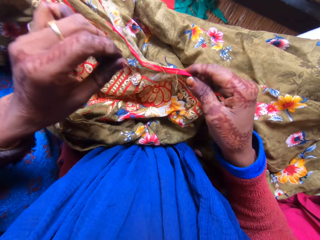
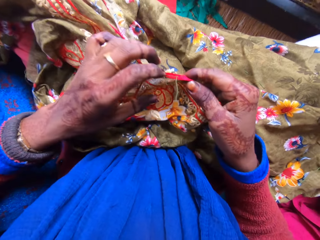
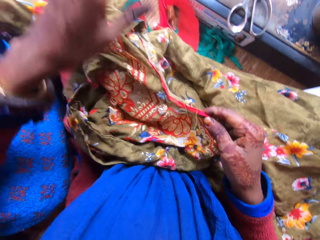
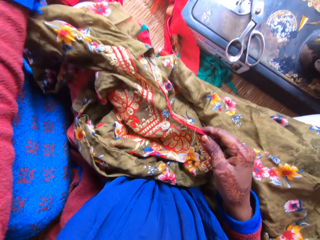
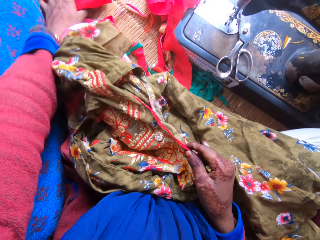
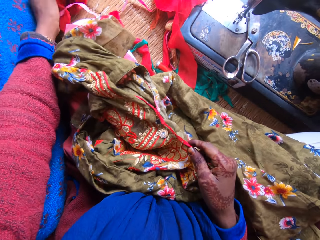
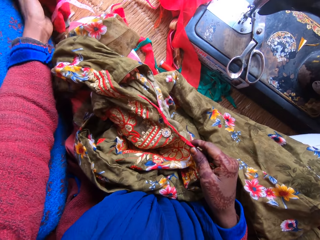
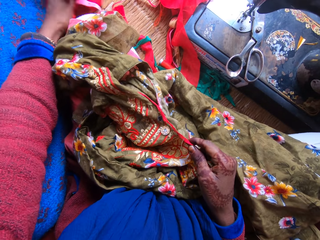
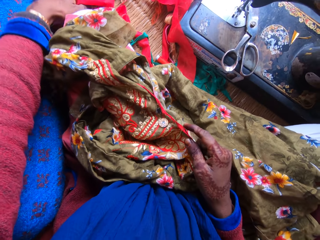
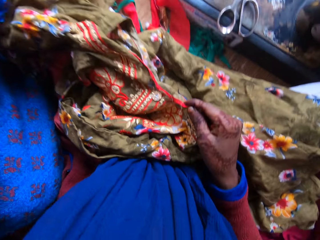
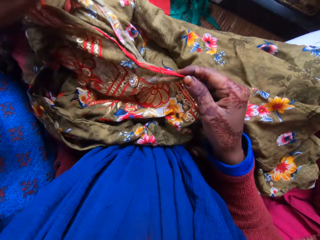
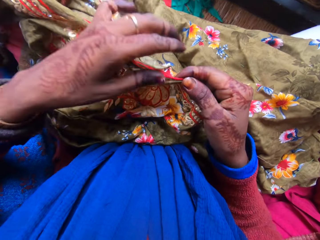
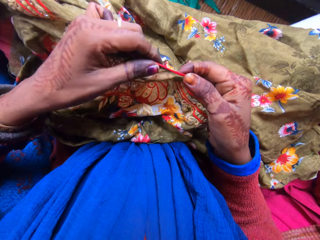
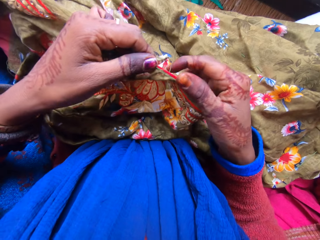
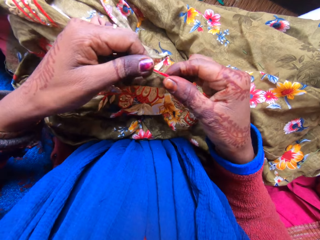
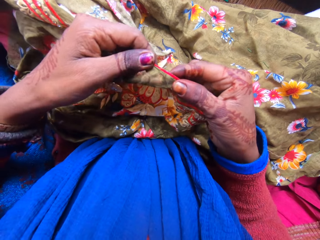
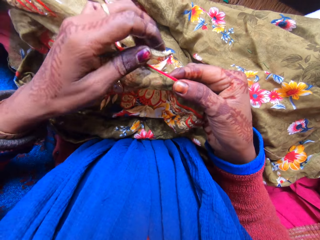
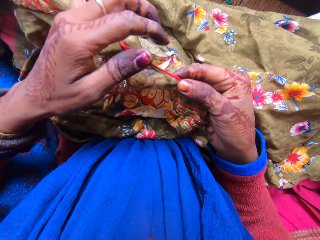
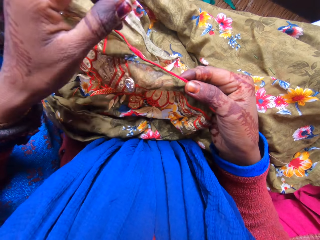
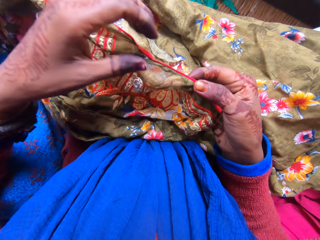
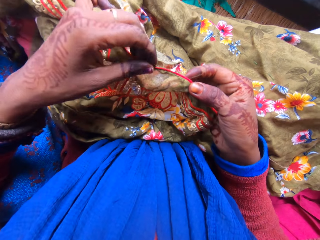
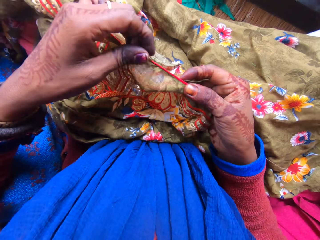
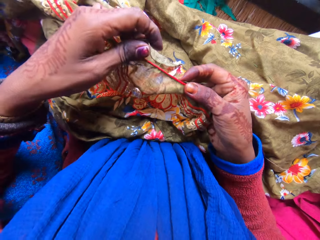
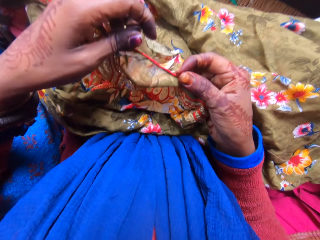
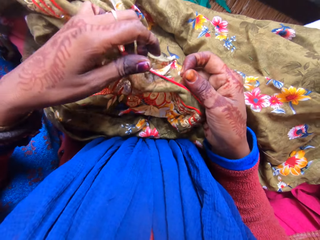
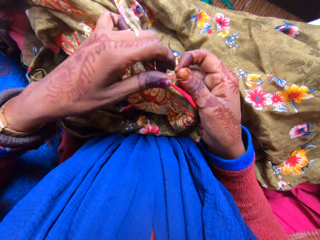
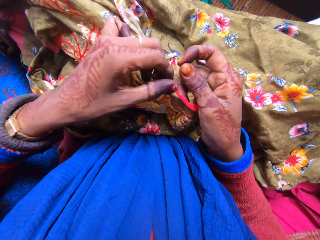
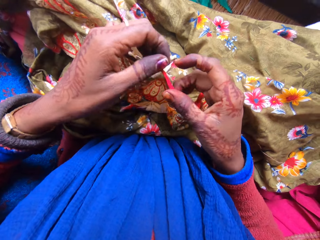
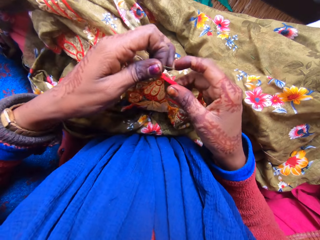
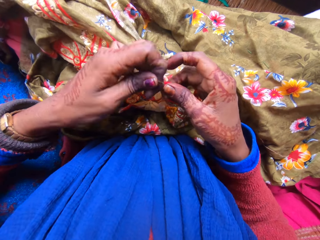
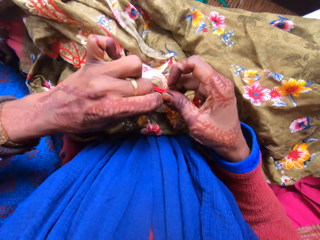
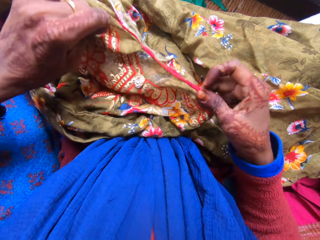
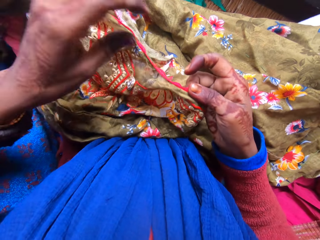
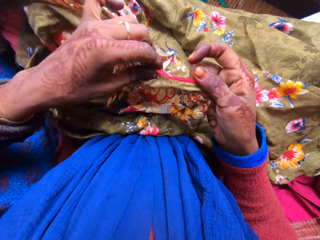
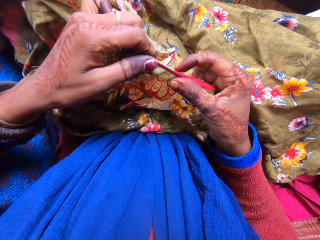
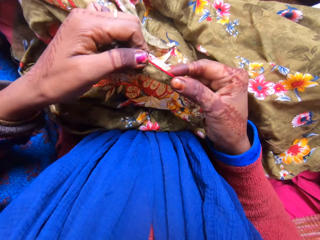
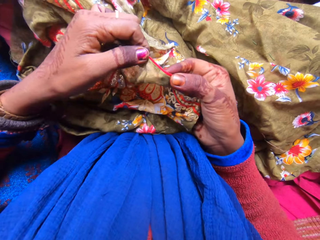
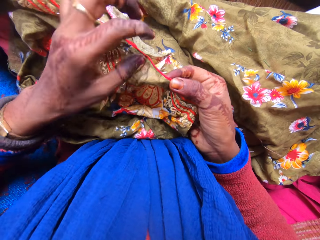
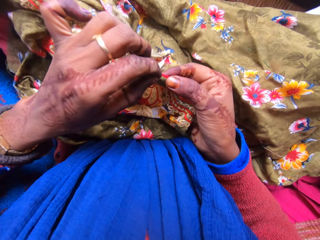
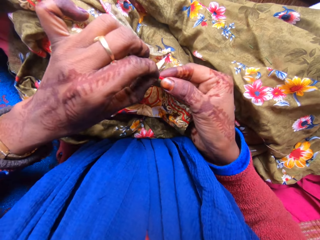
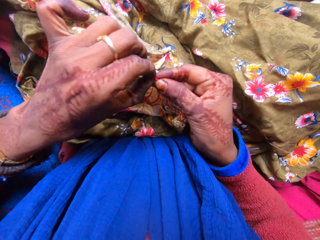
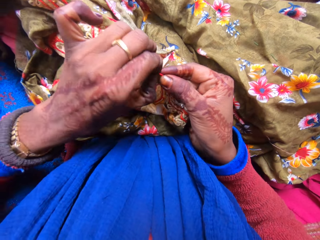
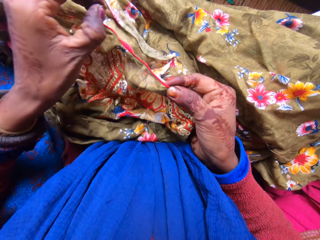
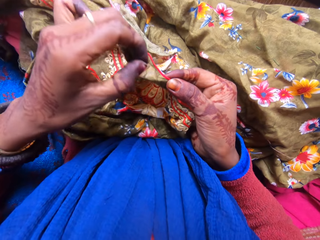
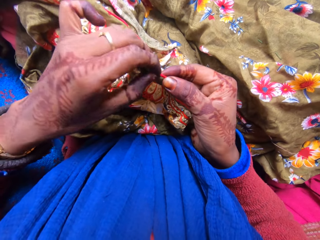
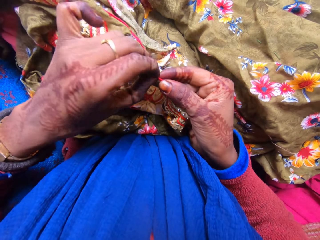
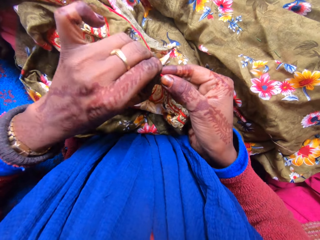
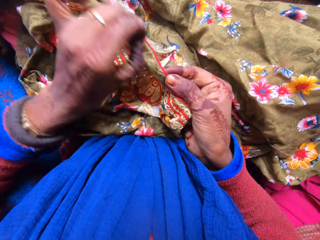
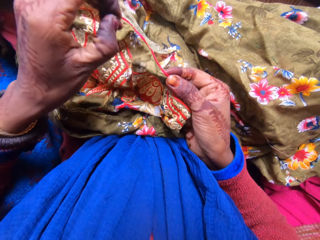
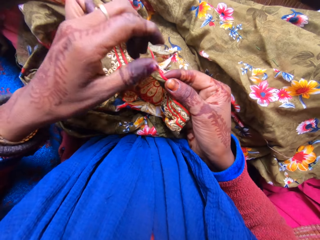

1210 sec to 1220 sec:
The camera wearer pulls the loose thread. They hold a cloth on the other side. They hold the material with both hands. They hold the loose thread and pull the loose thread. They remove the loose thread from the material.

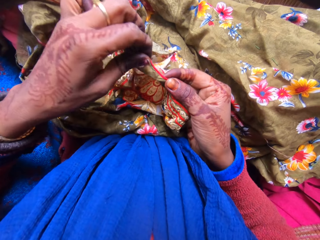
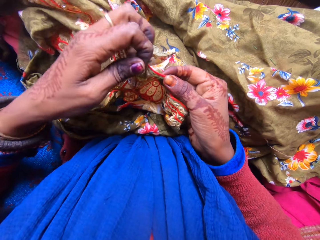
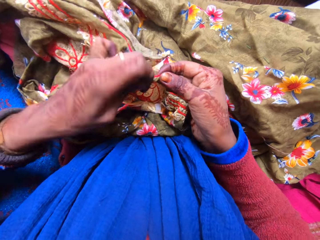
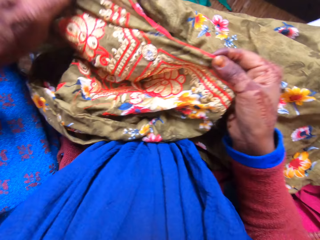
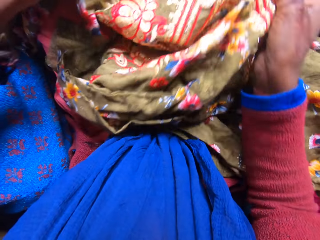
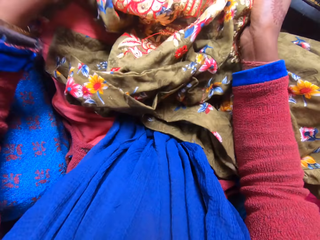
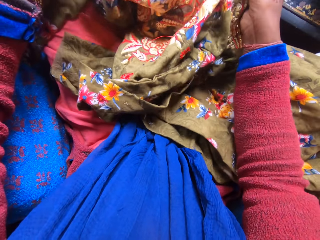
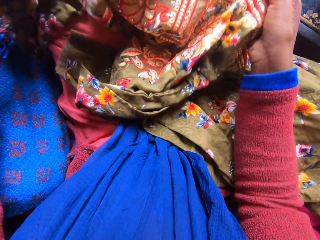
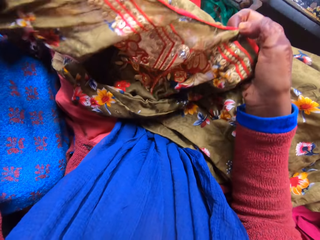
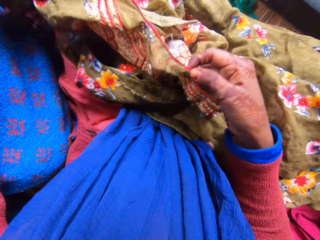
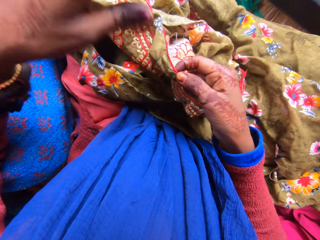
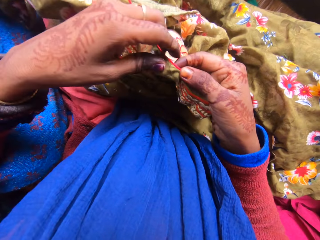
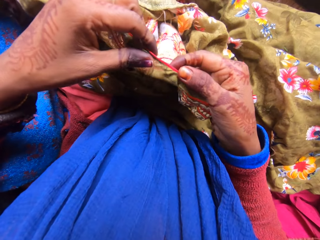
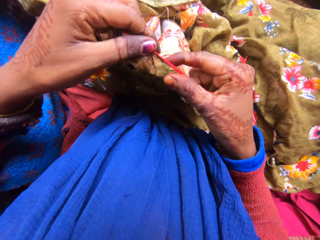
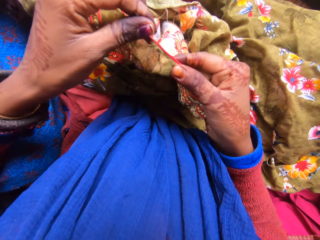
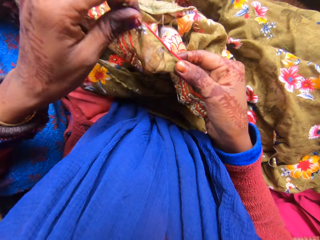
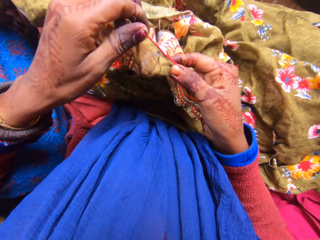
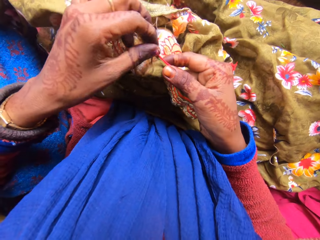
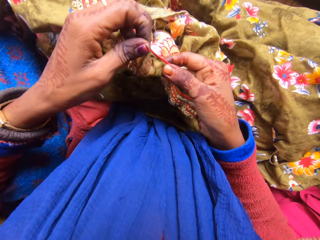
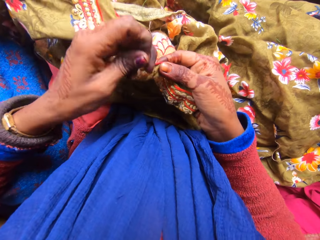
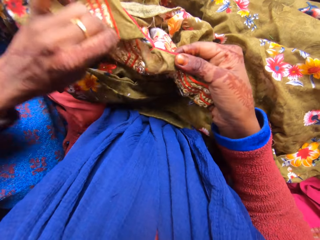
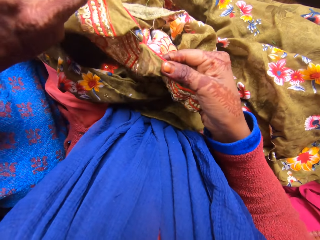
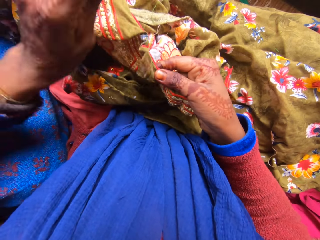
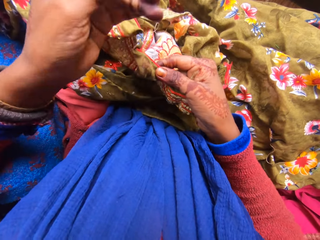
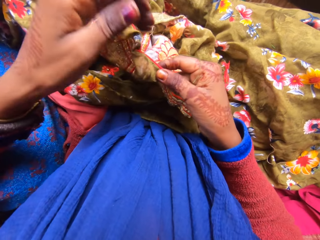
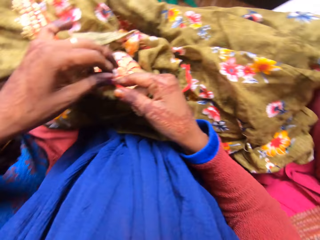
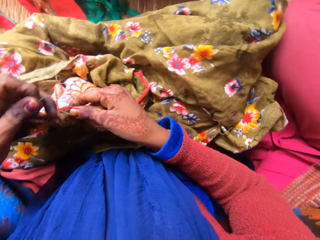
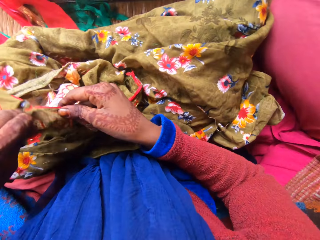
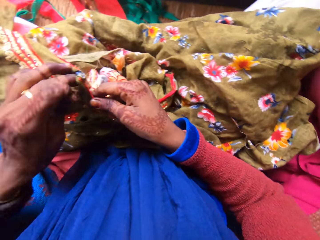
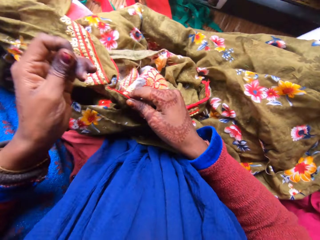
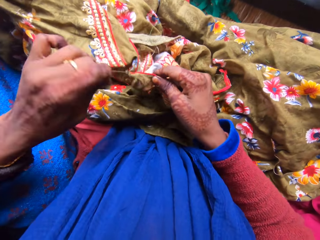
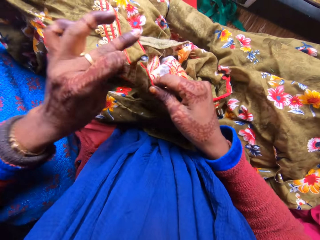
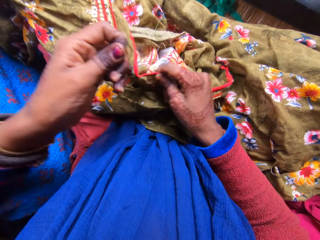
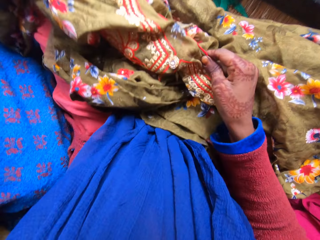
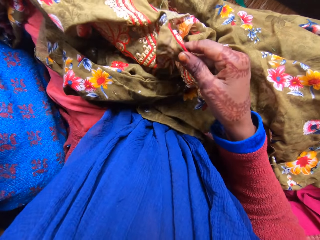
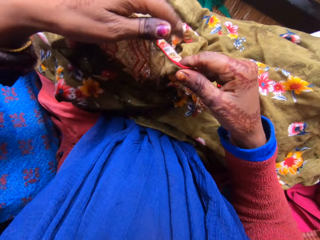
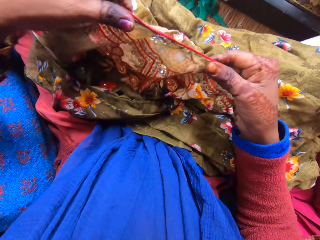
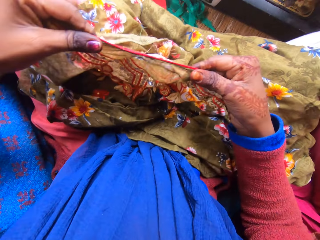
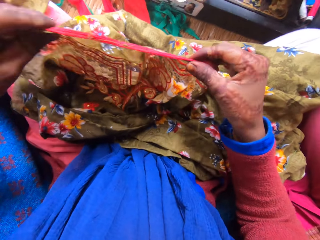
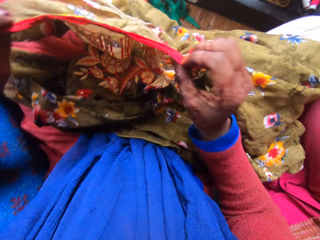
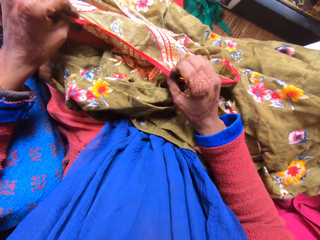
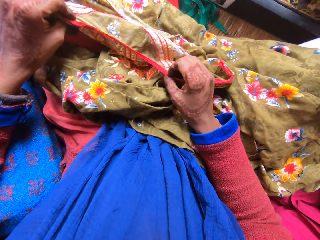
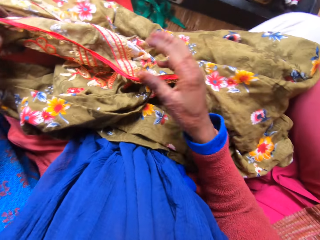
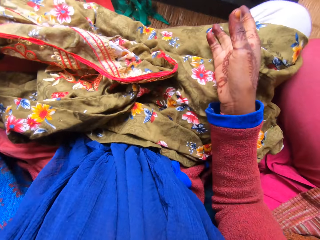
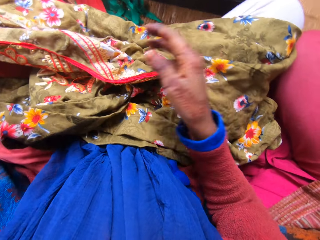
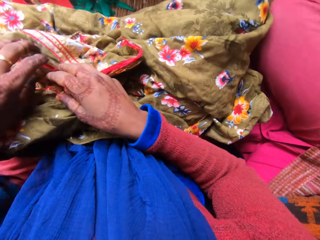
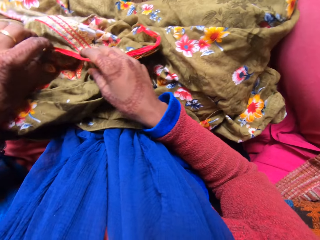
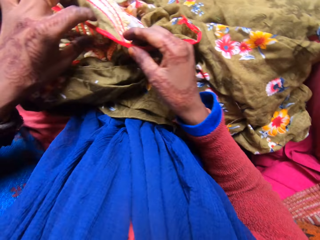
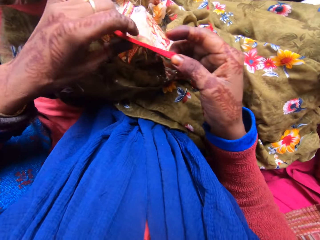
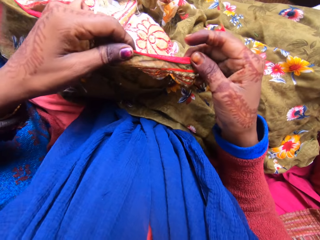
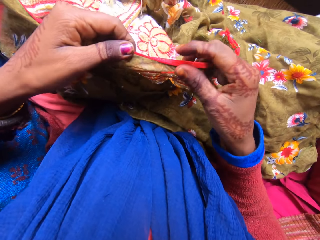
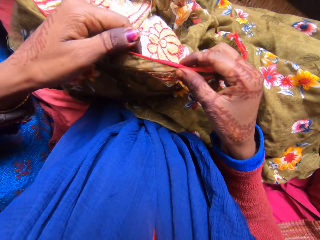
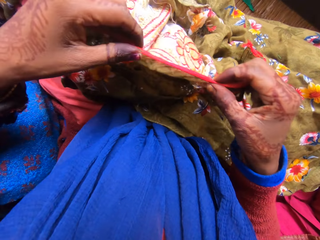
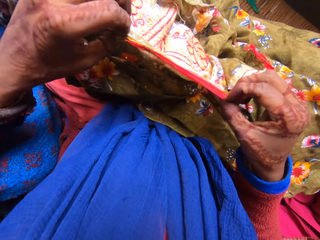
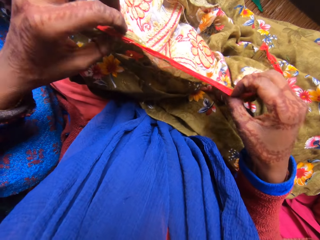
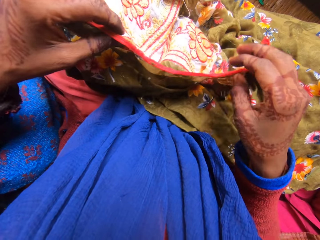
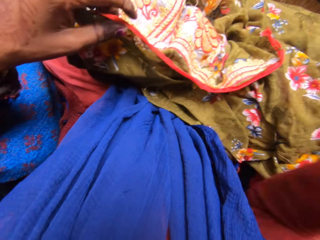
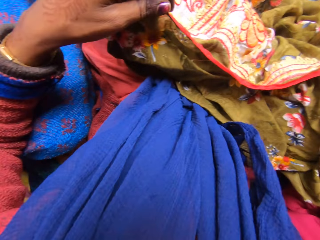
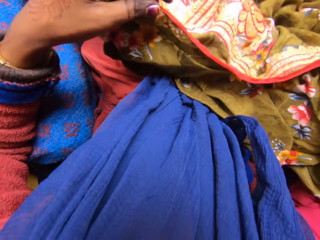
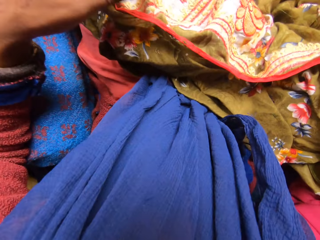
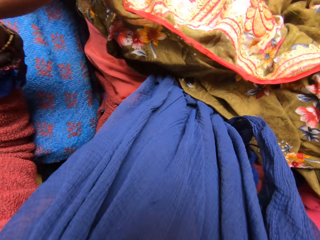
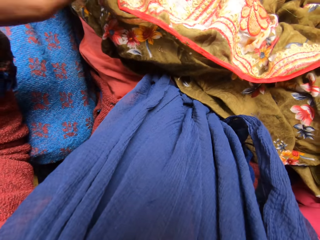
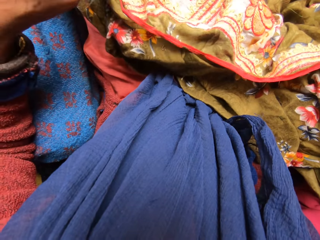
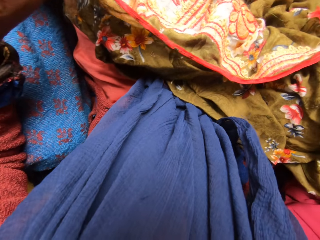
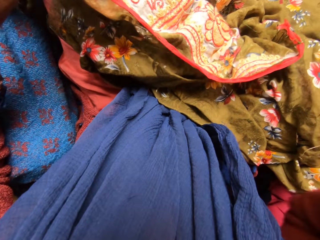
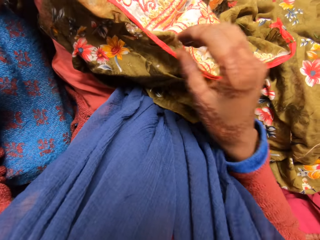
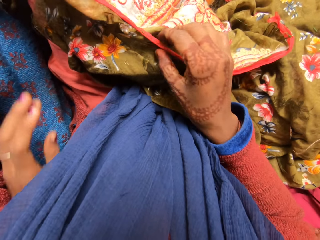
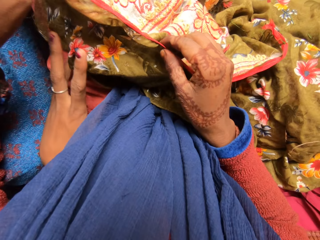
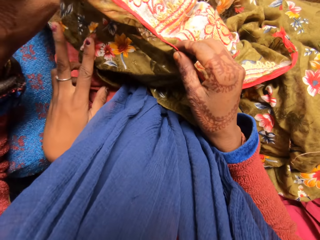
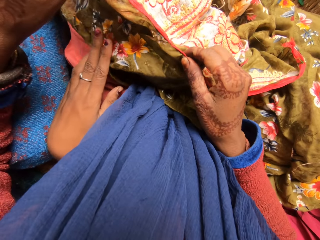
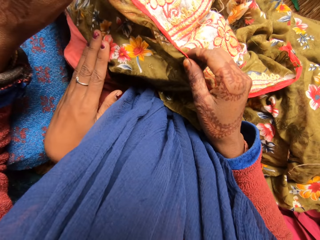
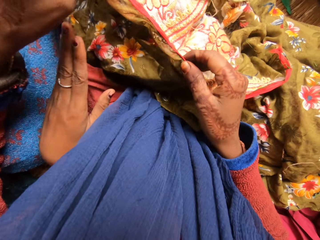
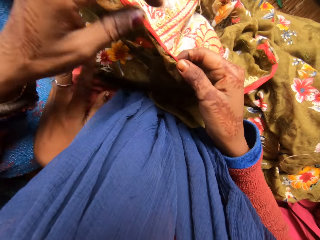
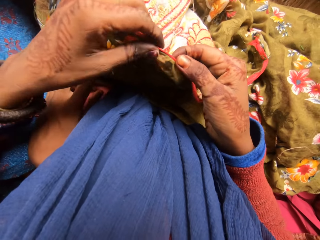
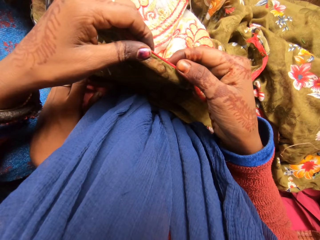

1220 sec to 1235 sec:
The camera wearer holds the loose thread and pulls the loose thread. He moves the material on his lap. He holds the loose thread and pulls the loose thread. He holds the loose thread and pulls the loose thread. He looks at the other side of the material. He gestures with his hand. He holds the material with both hands. He lifts his hand. He puts down his hand.
